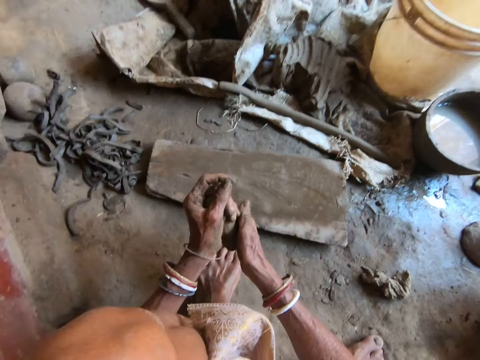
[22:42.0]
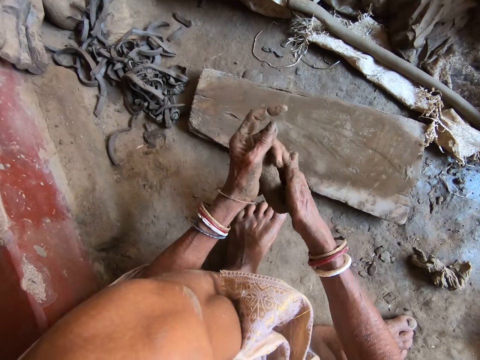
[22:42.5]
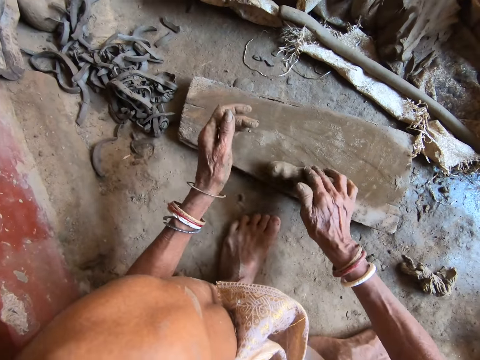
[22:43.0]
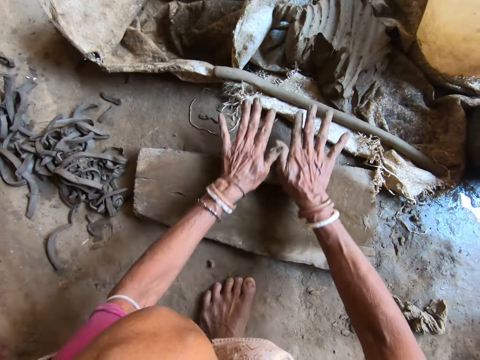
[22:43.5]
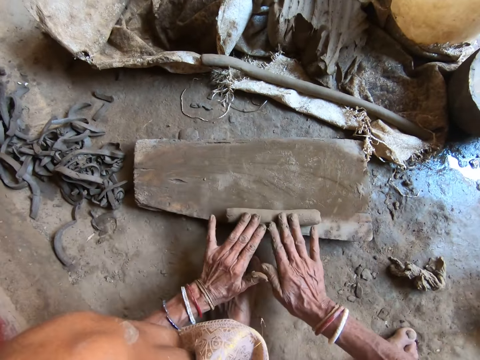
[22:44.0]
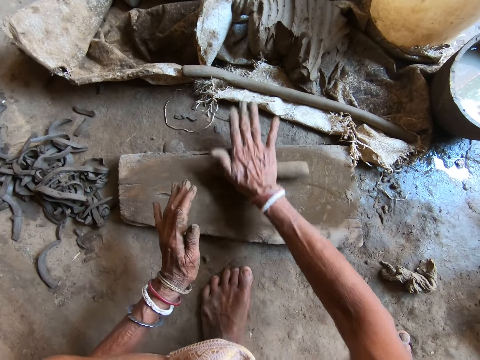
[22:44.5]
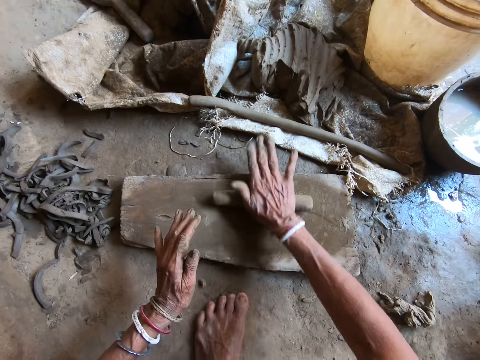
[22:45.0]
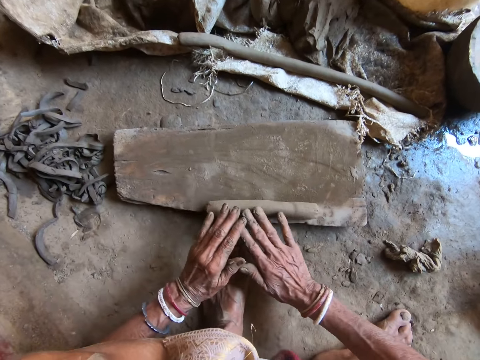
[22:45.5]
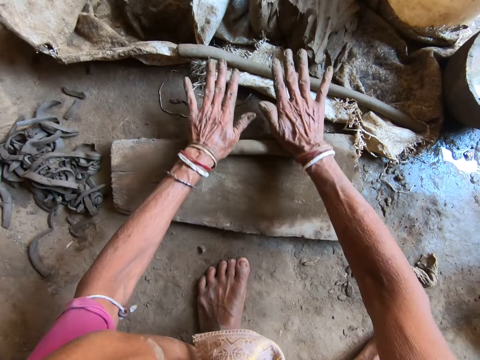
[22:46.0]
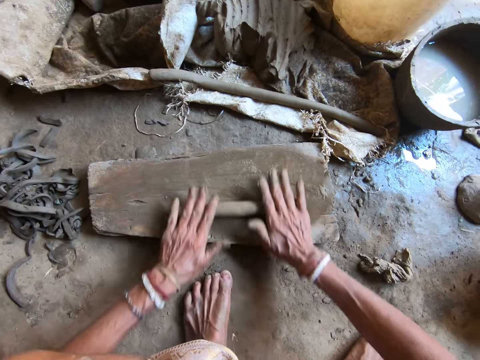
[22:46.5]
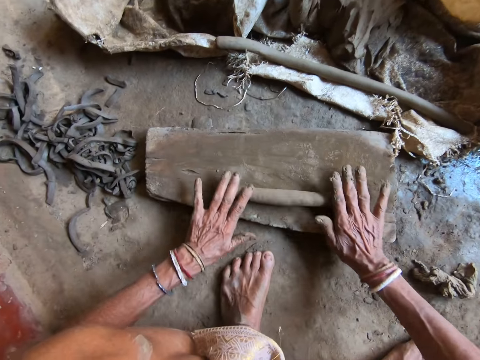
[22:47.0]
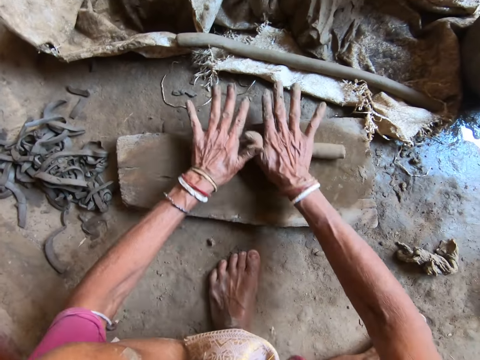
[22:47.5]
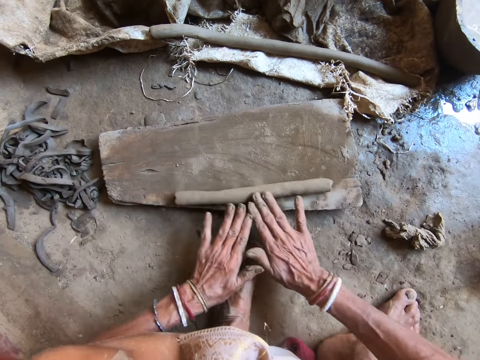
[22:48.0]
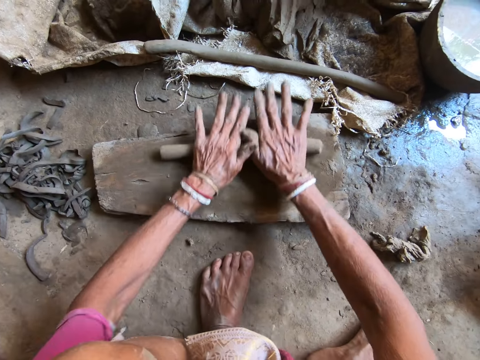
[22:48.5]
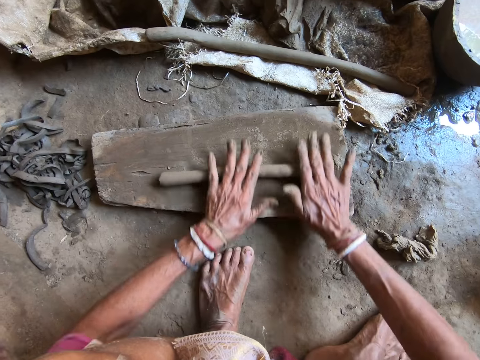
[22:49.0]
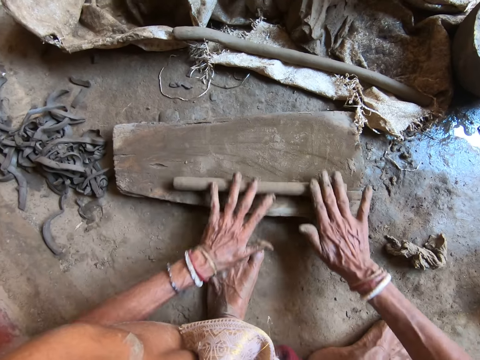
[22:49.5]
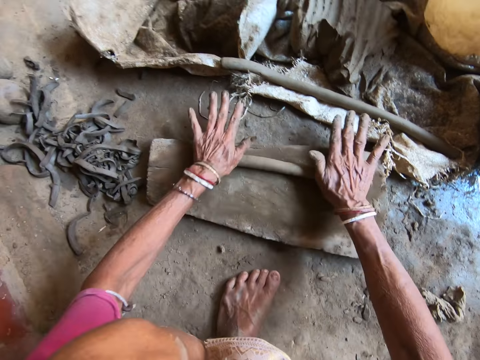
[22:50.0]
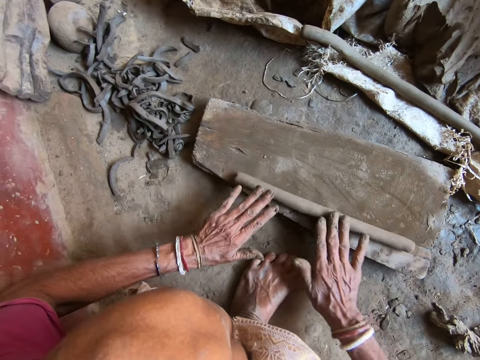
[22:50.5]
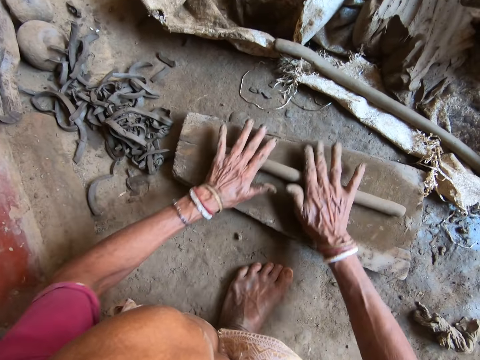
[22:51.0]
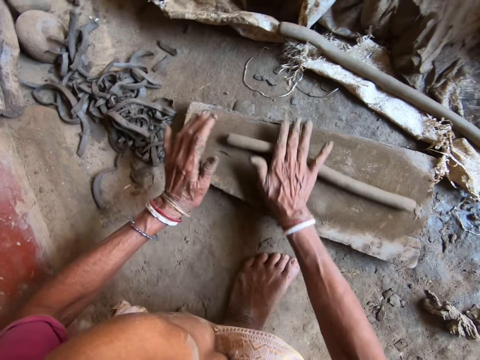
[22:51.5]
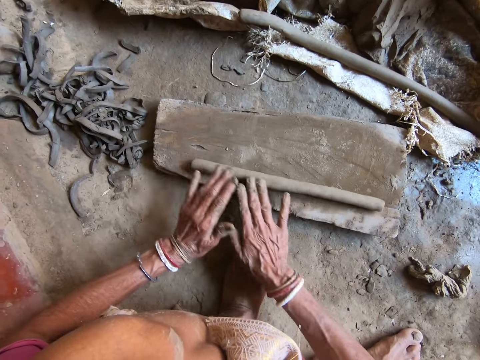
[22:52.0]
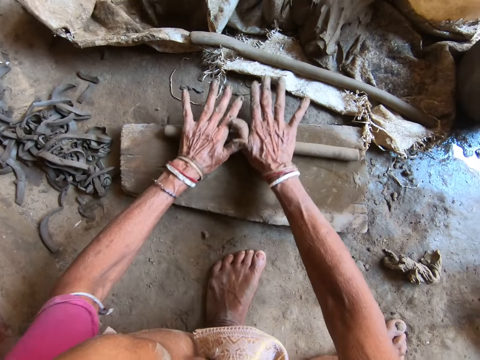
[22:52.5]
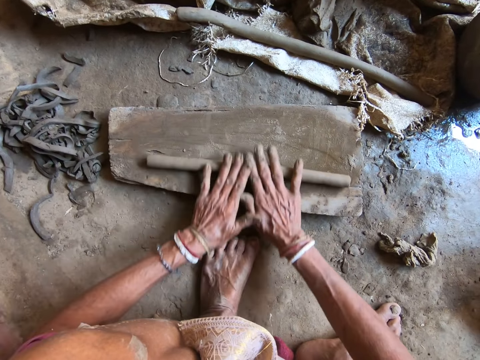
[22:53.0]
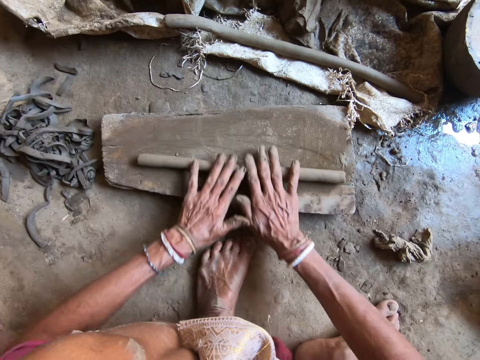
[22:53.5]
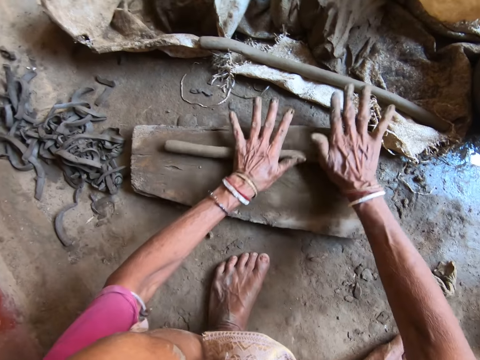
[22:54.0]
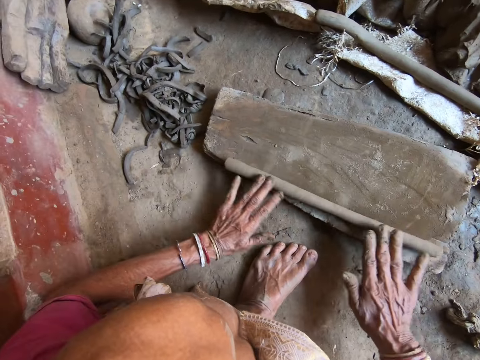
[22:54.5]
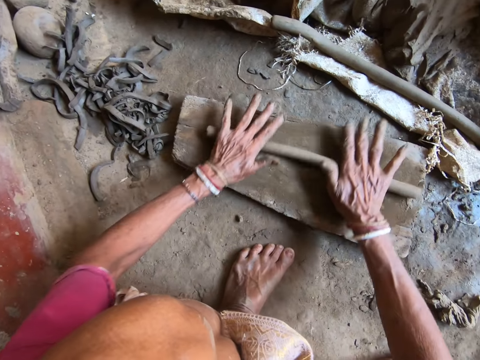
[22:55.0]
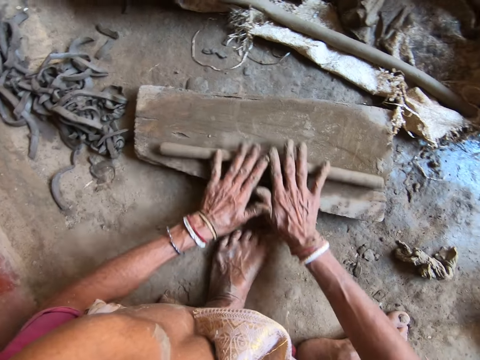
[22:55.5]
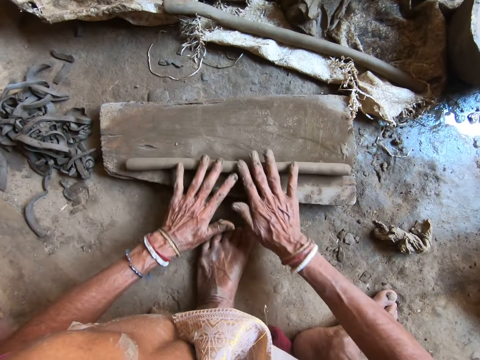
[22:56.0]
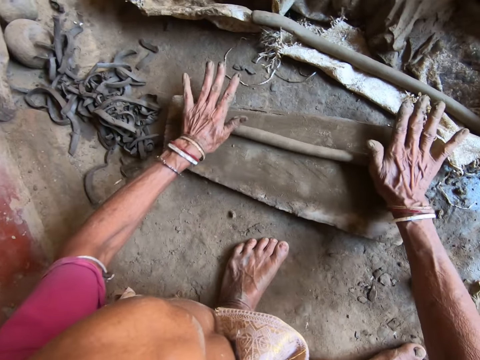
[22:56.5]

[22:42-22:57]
The camera wearer drops the clay on the wood on the floor with her right hand. She rolls the clay on the wood on the floor with both hands.

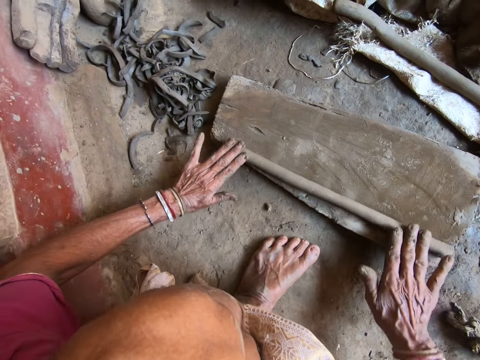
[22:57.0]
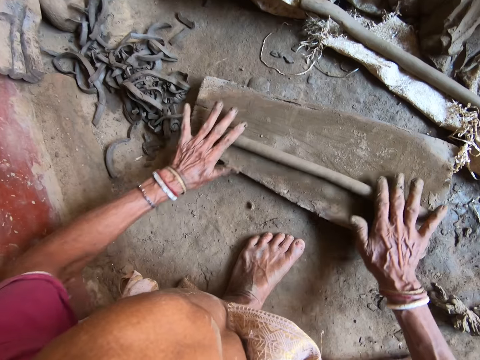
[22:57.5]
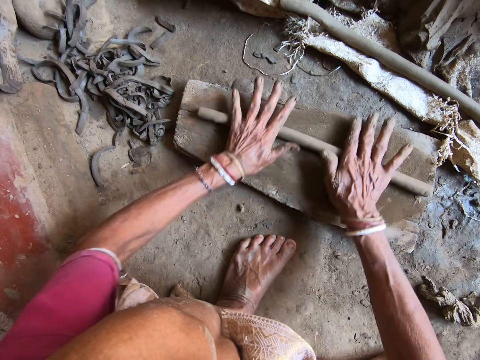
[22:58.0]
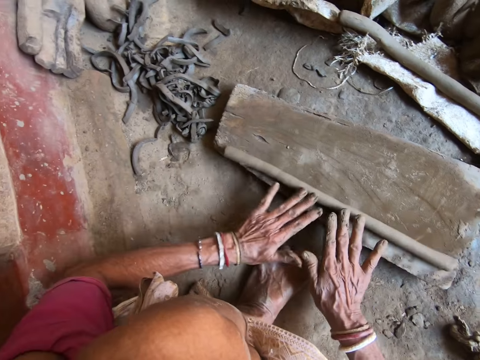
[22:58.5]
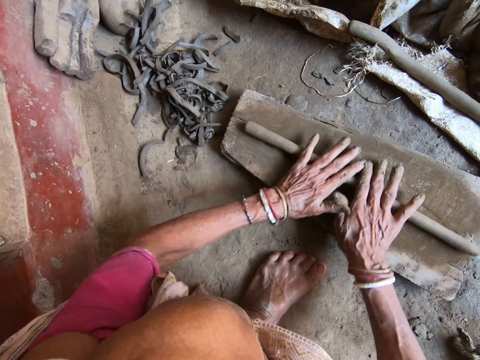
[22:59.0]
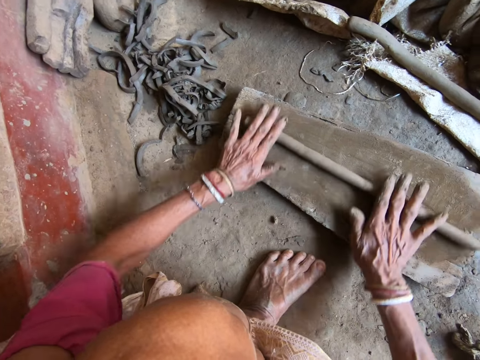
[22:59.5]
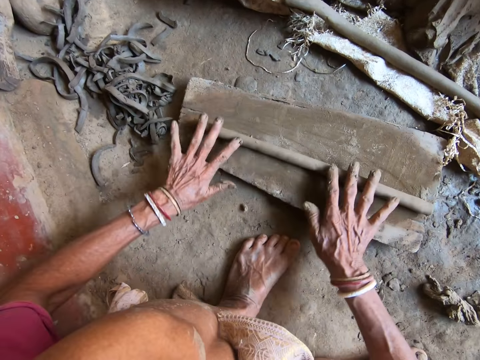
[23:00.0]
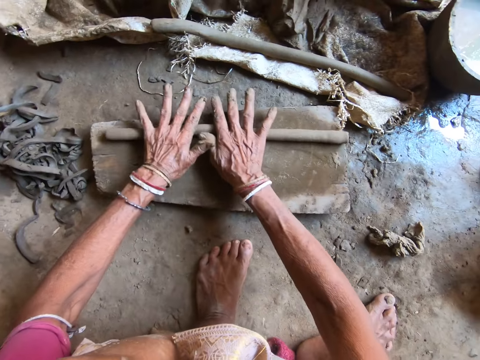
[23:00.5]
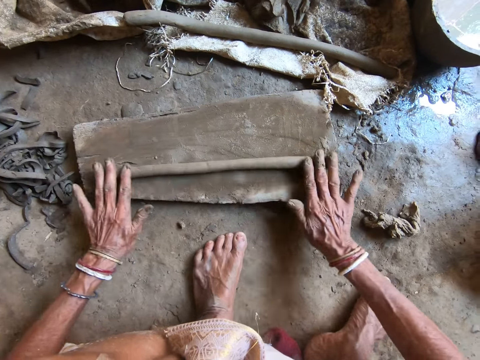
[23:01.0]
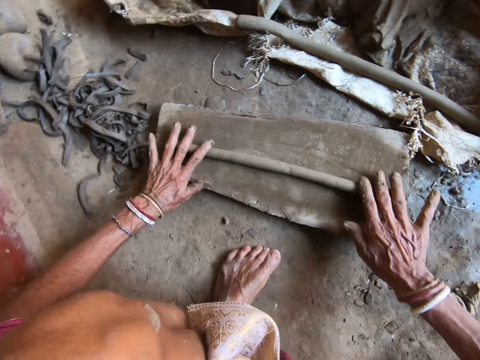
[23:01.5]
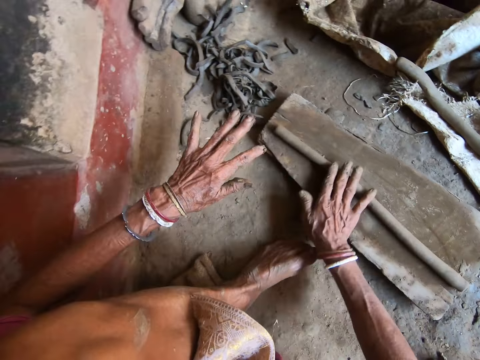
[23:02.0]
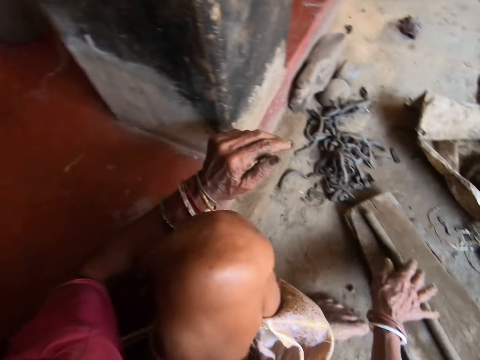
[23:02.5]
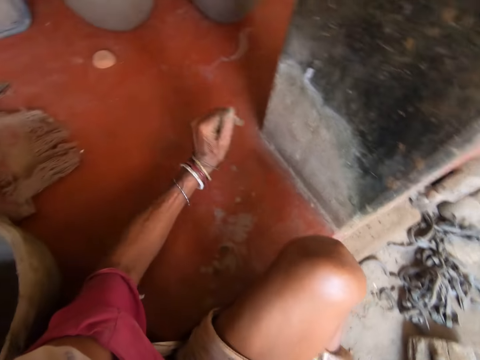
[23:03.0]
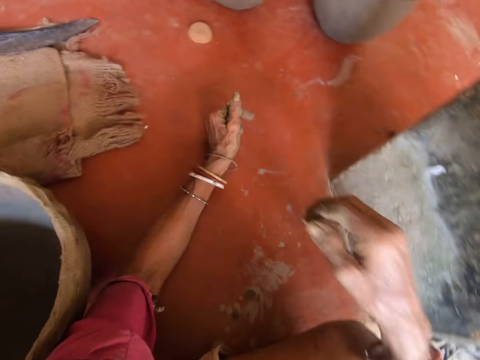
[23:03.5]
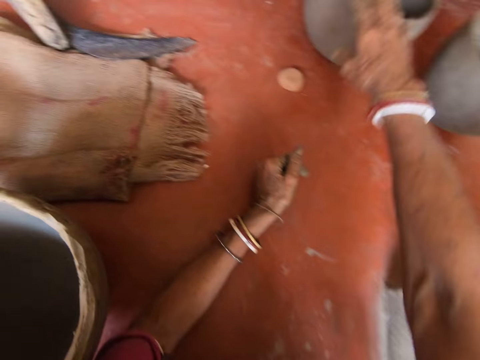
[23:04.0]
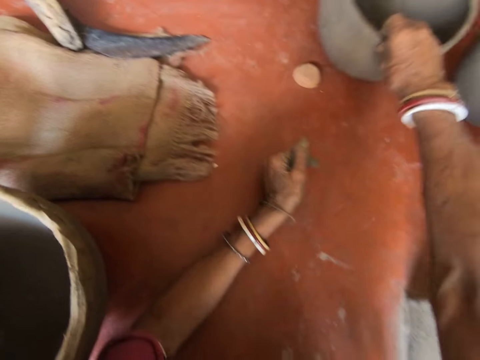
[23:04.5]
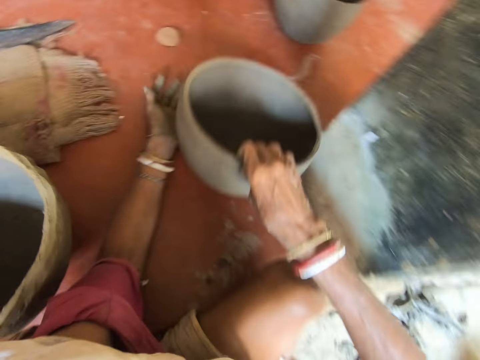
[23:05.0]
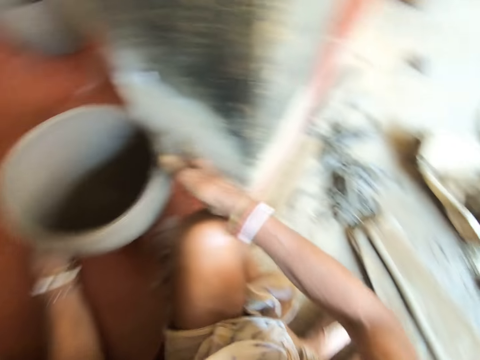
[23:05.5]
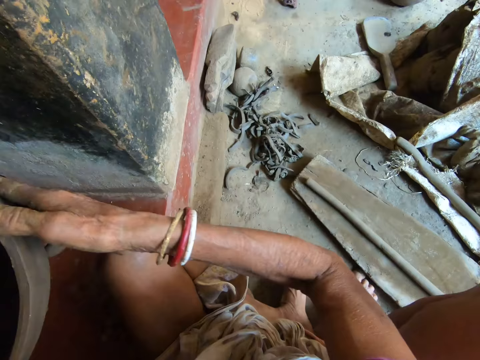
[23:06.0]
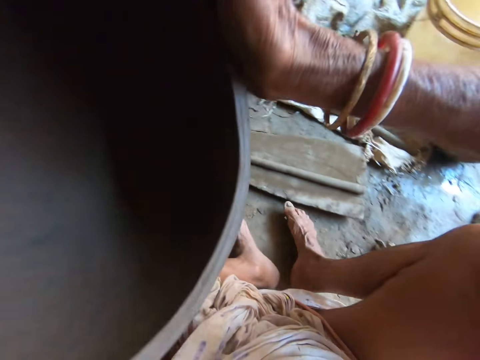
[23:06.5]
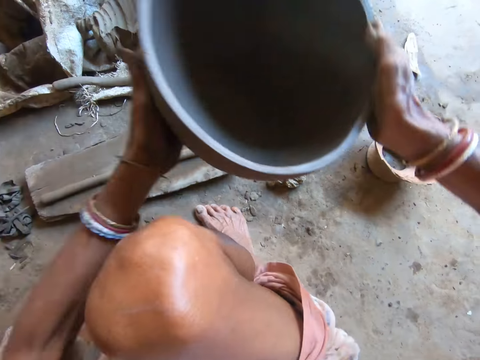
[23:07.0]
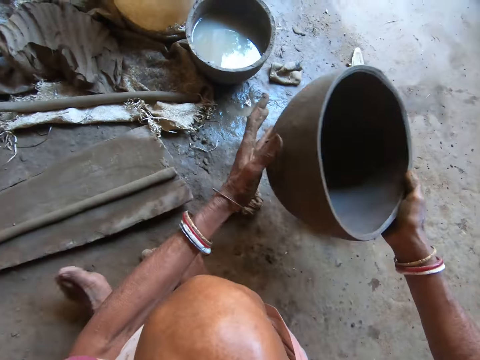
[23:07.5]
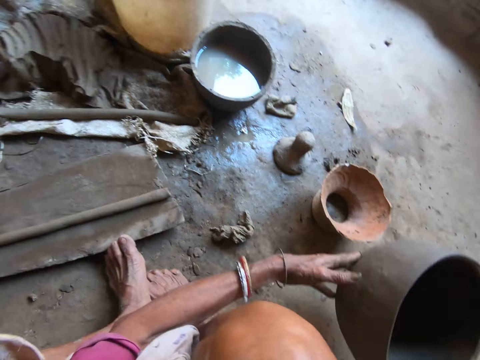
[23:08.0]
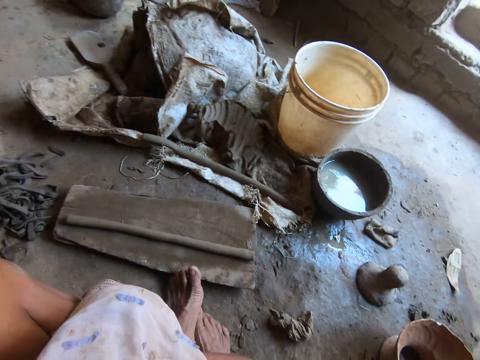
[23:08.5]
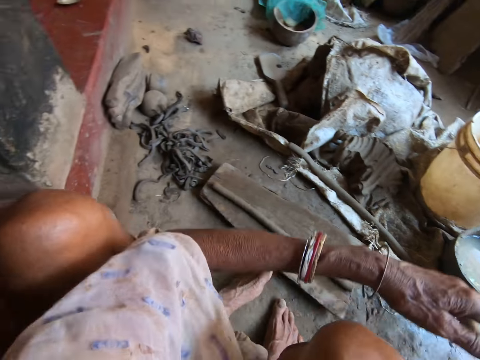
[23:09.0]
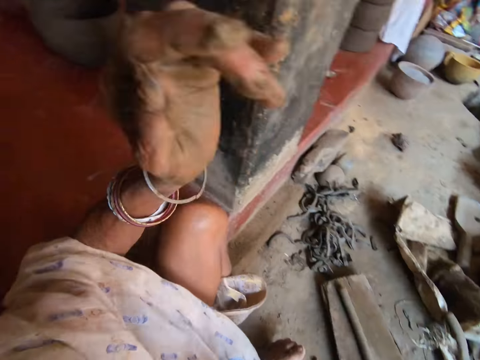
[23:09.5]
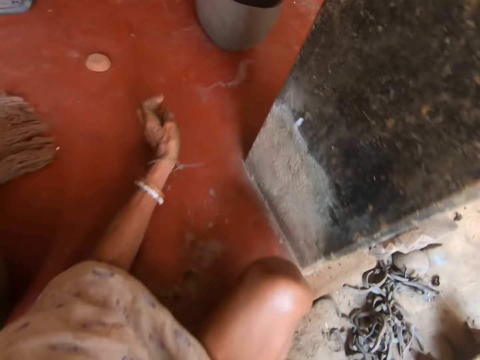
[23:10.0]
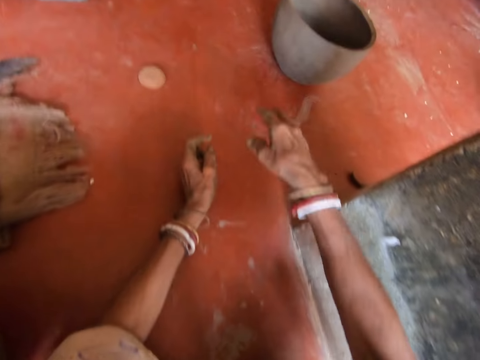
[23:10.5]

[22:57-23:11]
The camera wearer rolls the clay on the wood on the floor with her right hand. She puts her hand on the floor. She drags a clay pot on the floor with her right hand. She picks up the clay pot on the floor with both hands. She puts the pot down.
